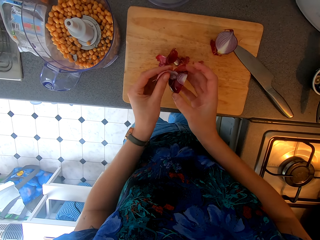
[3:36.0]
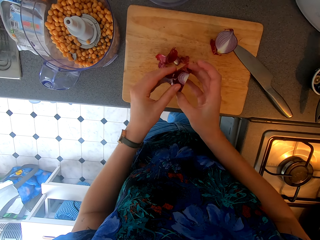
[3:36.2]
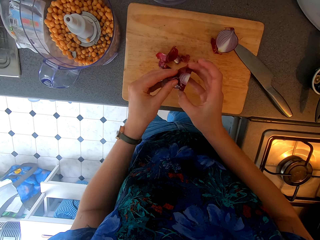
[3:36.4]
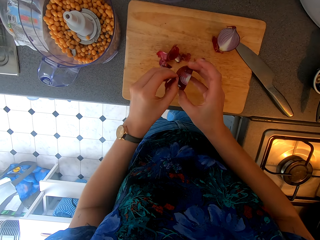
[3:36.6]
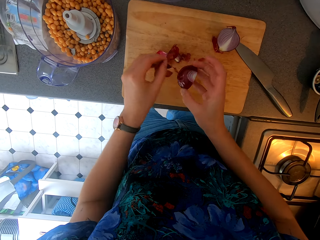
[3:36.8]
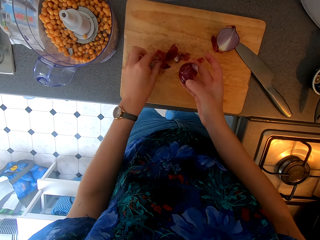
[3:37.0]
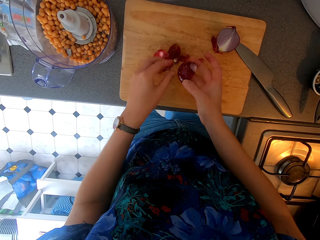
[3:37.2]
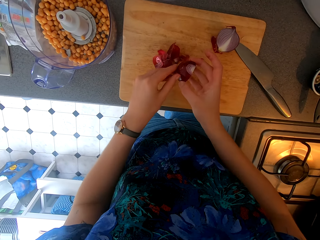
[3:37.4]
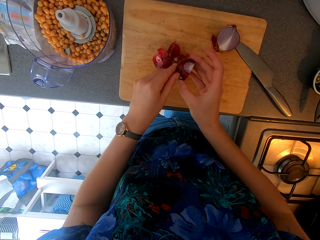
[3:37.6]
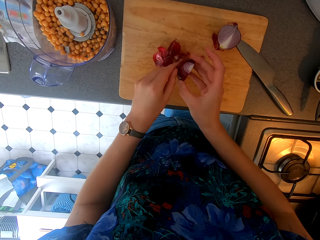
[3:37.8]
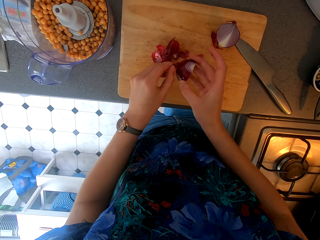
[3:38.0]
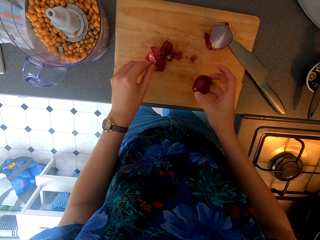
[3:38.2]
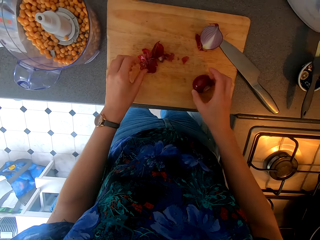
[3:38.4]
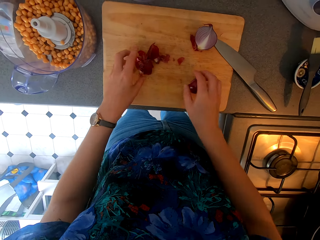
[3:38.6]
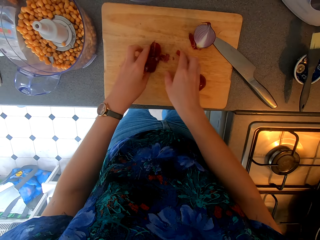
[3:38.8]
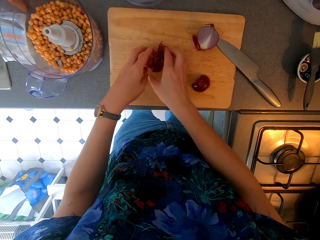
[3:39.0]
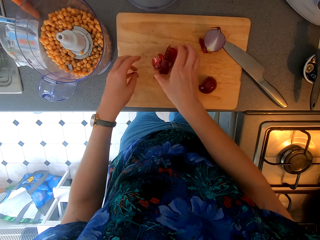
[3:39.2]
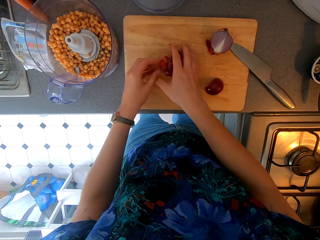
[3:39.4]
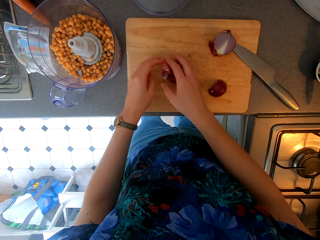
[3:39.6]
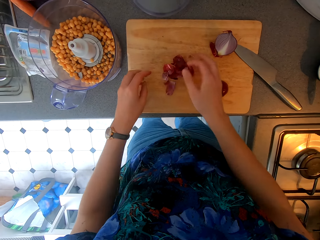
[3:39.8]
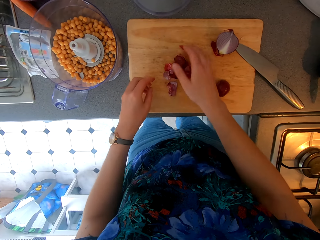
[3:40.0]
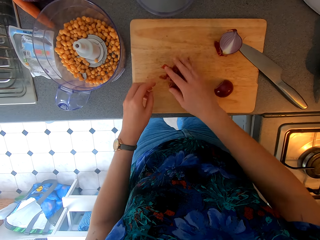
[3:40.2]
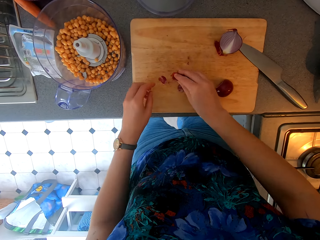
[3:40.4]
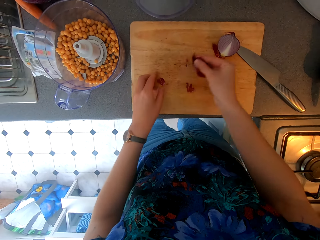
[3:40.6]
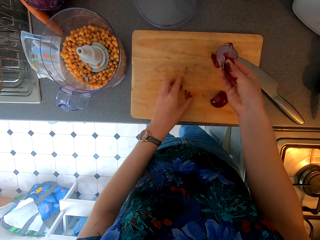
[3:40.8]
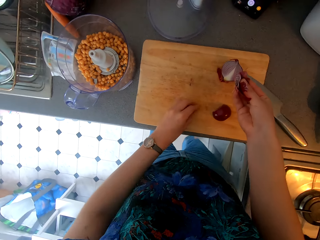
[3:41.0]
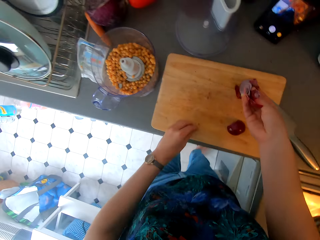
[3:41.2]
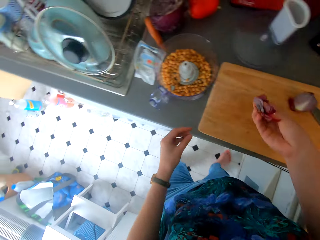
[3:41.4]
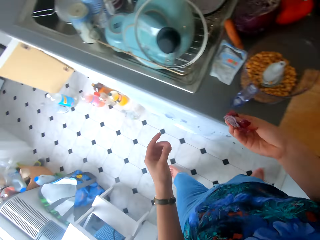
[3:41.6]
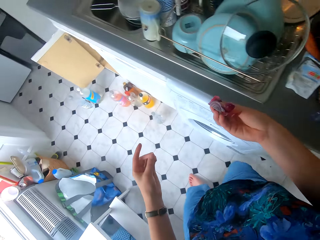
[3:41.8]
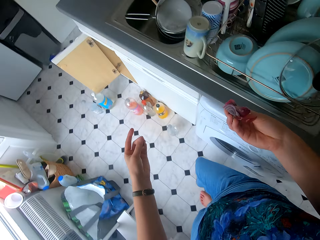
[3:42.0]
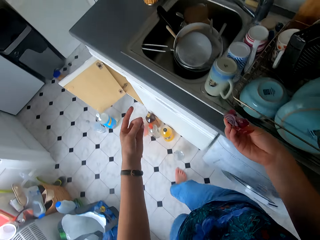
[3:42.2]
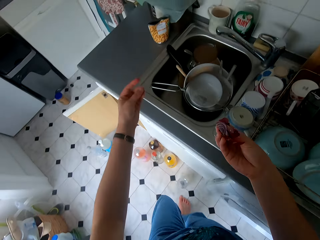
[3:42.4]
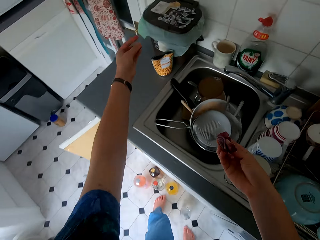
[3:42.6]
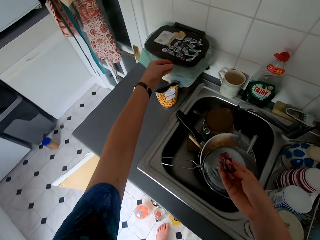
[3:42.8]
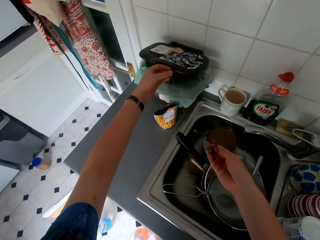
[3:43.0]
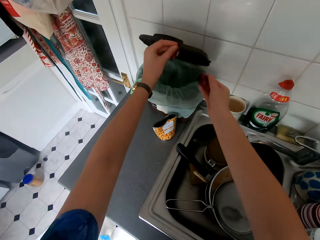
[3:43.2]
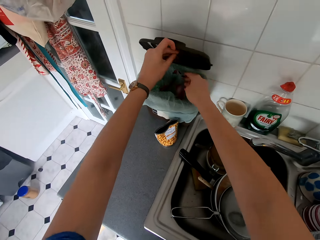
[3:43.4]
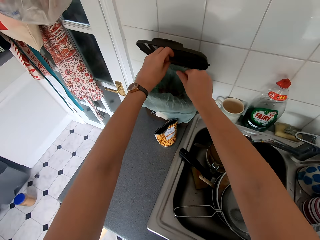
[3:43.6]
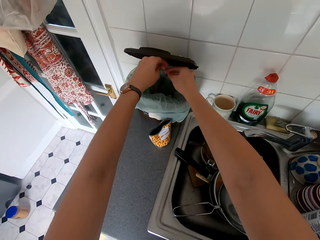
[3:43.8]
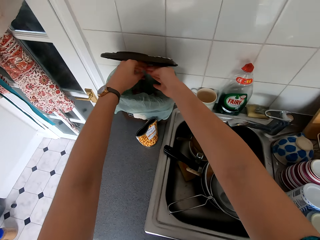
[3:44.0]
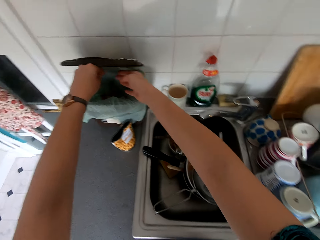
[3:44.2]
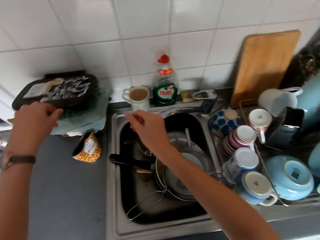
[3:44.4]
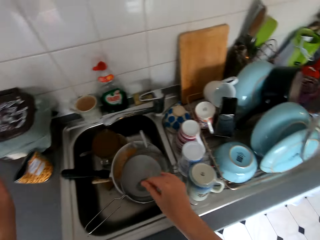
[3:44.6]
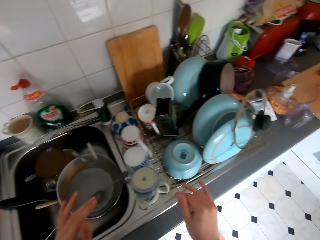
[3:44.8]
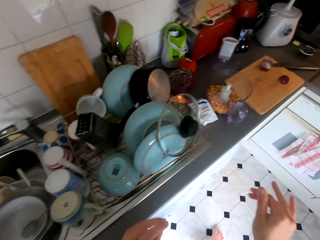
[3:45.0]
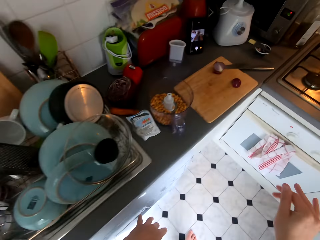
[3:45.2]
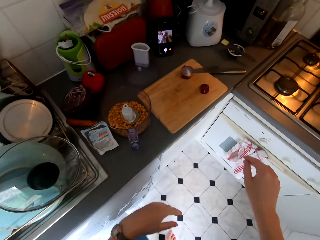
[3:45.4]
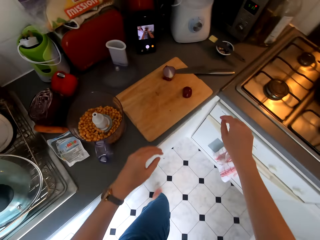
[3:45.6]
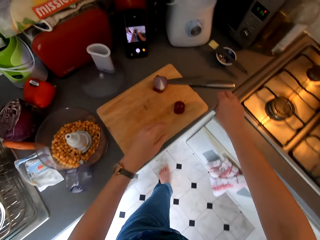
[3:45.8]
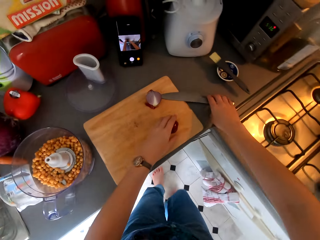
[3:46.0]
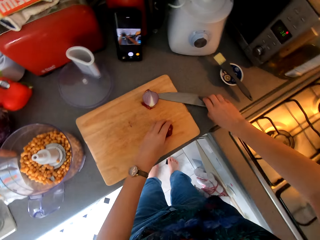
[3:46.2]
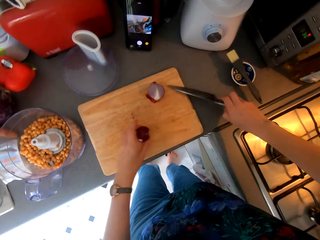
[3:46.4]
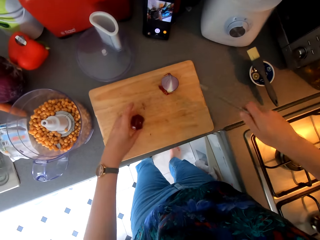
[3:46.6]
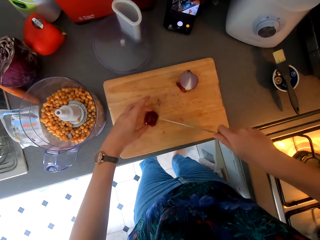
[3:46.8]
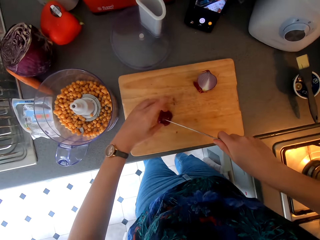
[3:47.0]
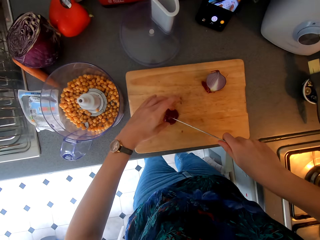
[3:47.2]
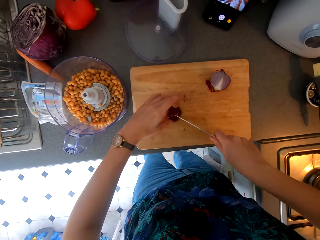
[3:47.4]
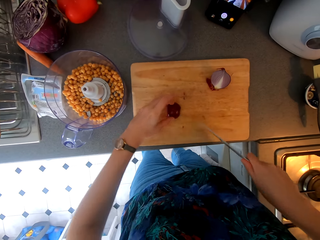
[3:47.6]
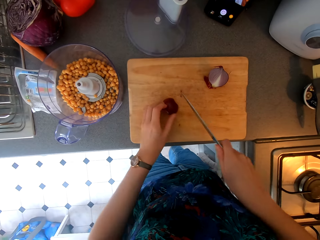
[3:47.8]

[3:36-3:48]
The camera wearer picks the onion peels. They move towards the dustbin. They open the dustbin. They throw the onion peels in the dustbin. They move towards the countertop. They chop the onion on the chopping board. They hold the knife.

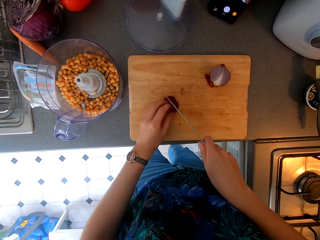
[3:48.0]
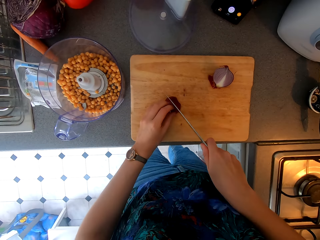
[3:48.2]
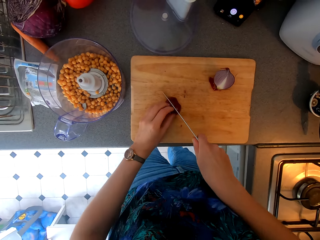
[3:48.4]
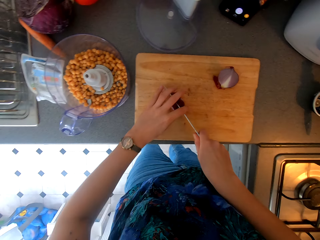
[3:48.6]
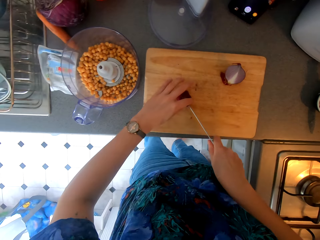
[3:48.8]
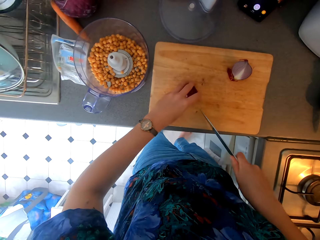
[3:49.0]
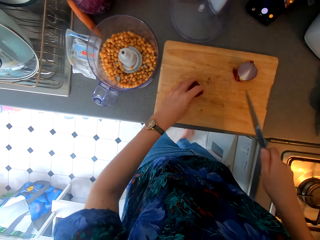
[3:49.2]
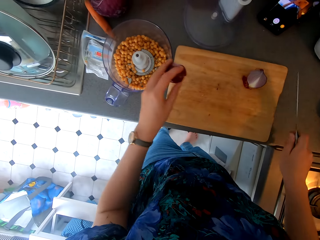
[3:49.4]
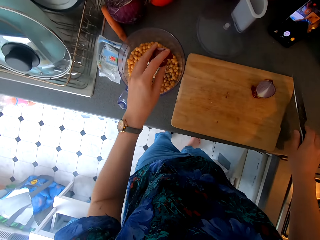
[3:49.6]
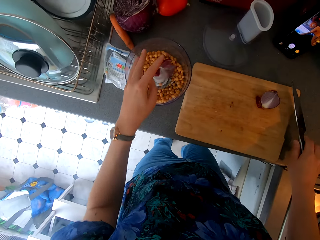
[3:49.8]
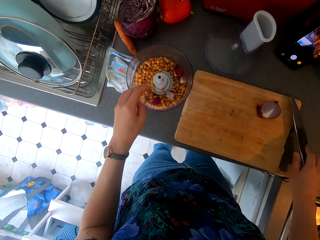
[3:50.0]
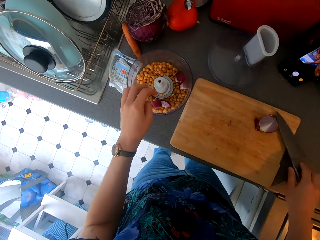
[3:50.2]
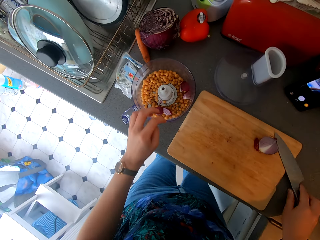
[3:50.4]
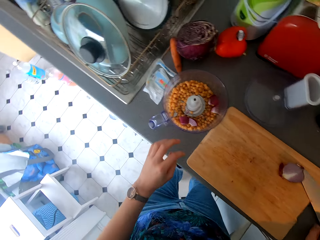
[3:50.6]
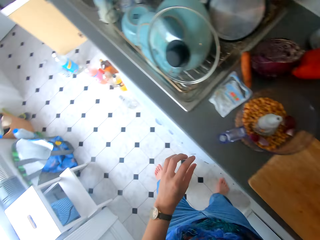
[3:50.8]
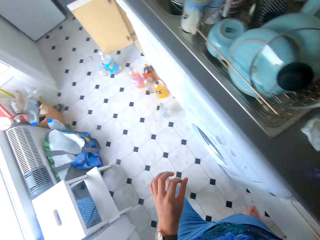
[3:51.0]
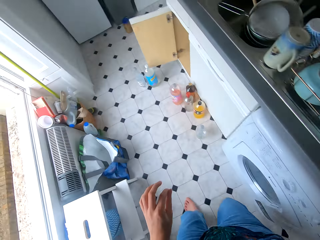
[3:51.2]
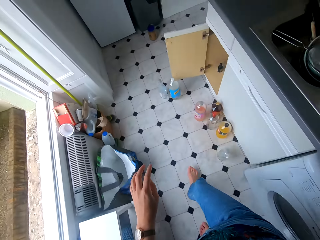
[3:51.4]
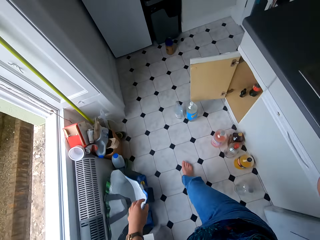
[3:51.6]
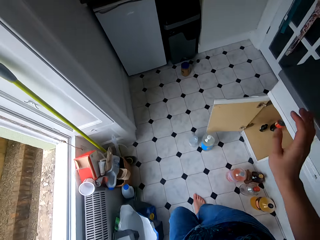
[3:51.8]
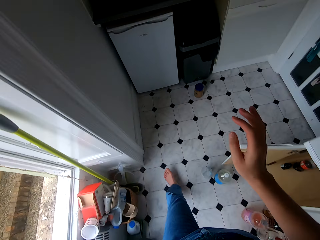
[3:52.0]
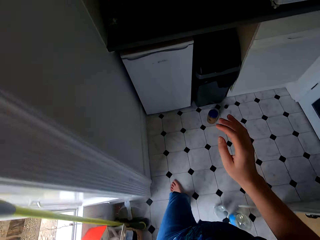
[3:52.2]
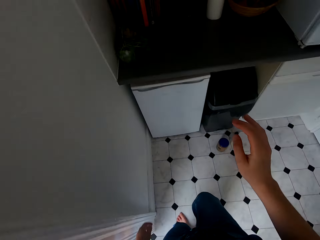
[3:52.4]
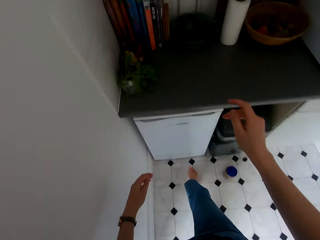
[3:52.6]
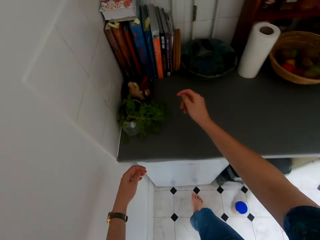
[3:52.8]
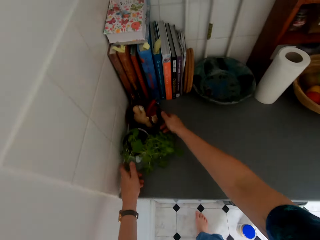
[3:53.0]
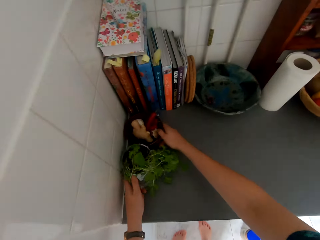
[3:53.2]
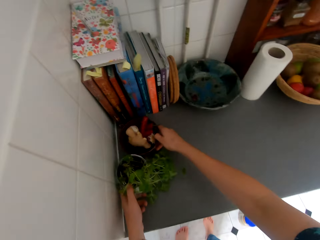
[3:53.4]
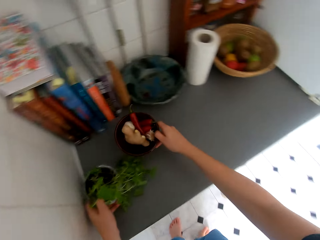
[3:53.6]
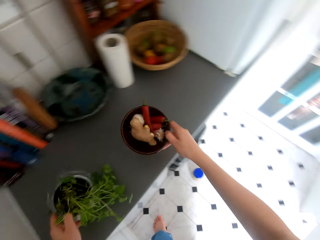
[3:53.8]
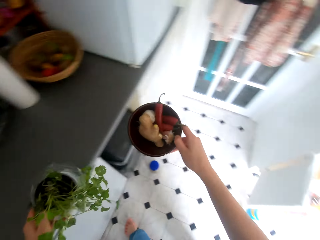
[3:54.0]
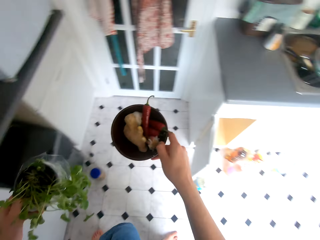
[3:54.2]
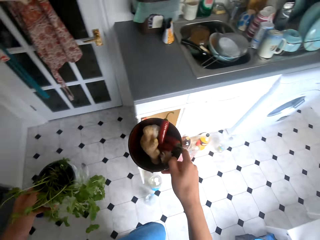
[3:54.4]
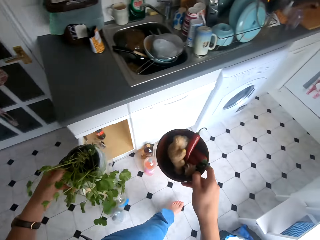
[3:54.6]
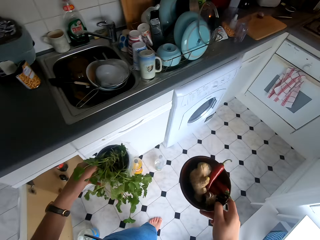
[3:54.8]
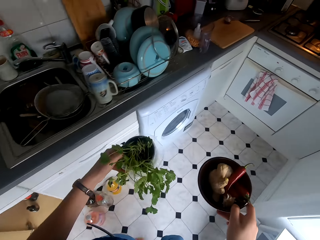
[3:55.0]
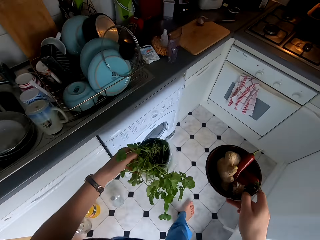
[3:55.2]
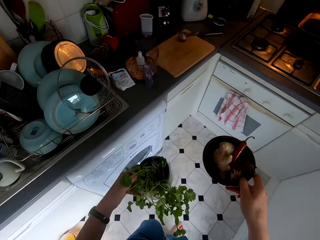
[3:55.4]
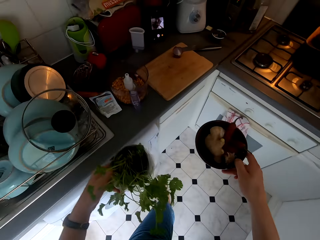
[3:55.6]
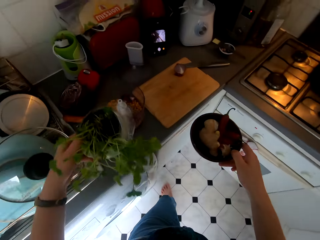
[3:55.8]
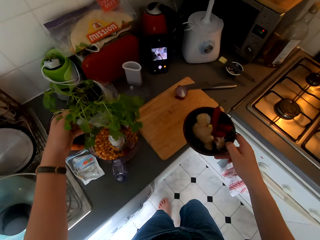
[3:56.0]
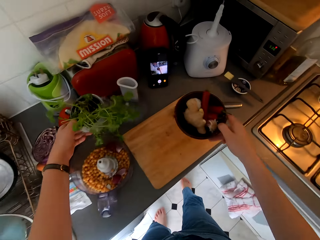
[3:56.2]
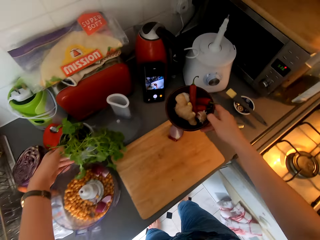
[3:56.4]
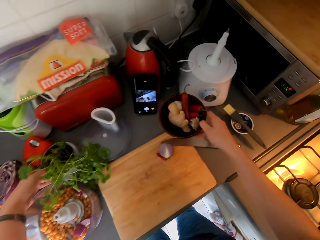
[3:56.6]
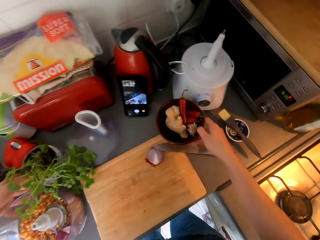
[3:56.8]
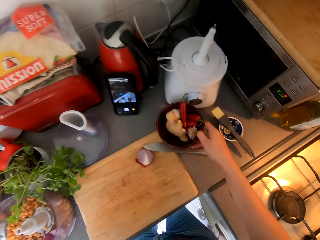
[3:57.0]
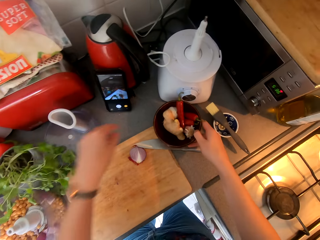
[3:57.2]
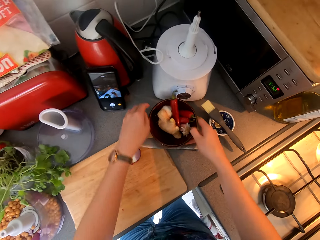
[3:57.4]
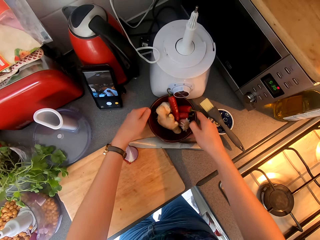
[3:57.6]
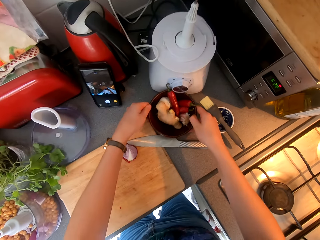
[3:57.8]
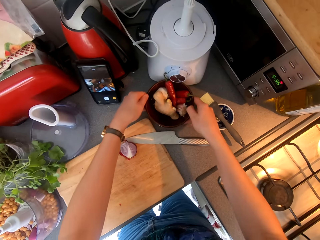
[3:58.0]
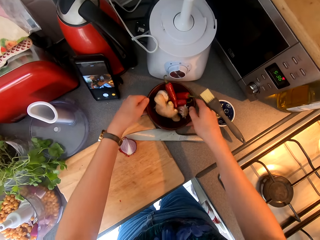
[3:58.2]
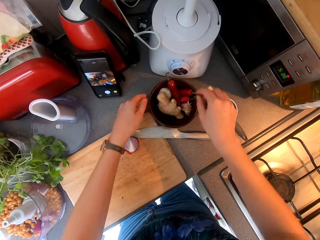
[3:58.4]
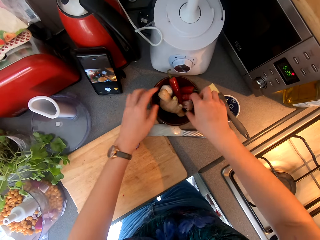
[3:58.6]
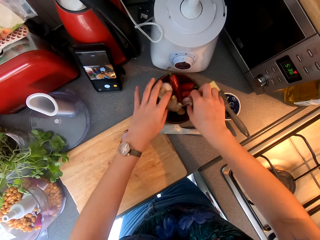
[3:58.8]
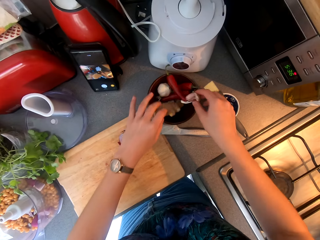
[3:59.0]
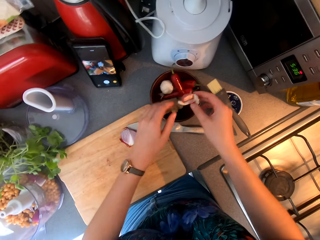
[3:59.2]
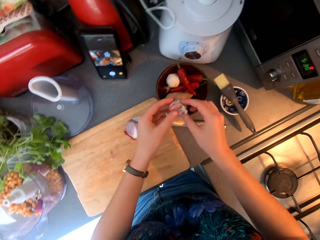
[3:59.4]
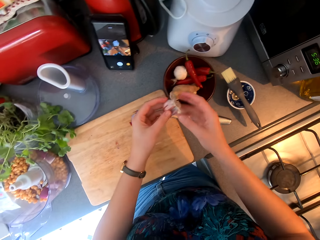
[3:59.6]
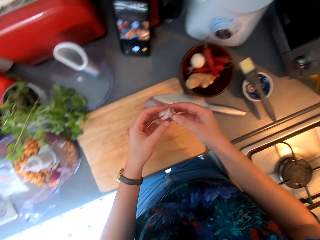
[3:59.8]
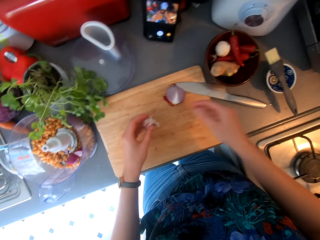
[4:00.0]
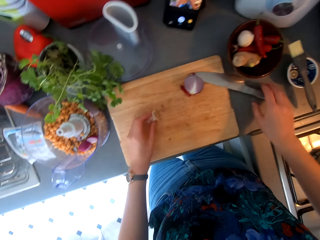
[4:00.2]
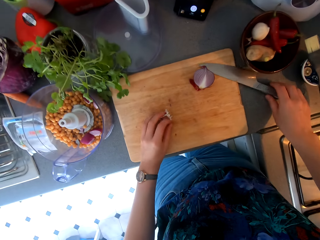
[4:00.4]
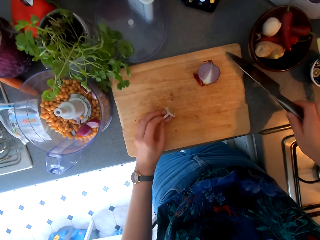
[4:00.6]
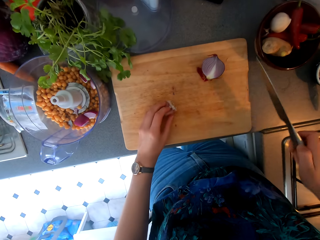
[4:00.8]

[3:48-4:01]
The camera wearer places the onions in the bowl. They put the knife down. They move towards the cabinet. They pick up tins of ingredients. They carry the plate. They move towards the countertop. They put the tins on the table. They place the plates on the countertop. They pick up the garlic from the plate. They chop the garlic on the chopping board.
